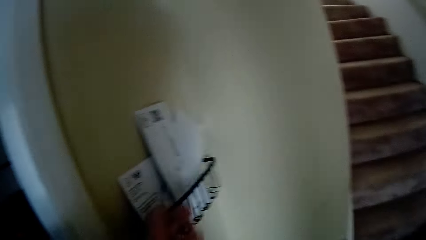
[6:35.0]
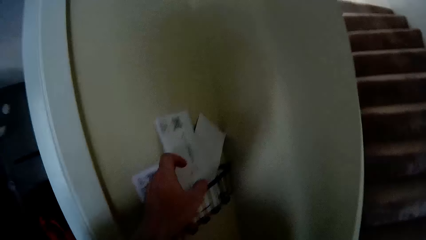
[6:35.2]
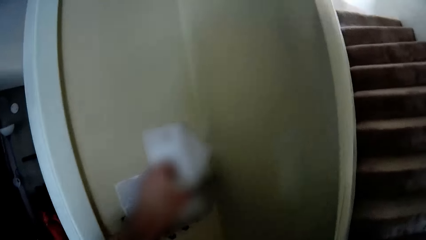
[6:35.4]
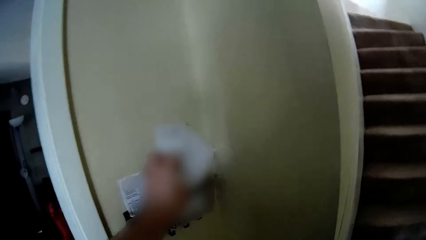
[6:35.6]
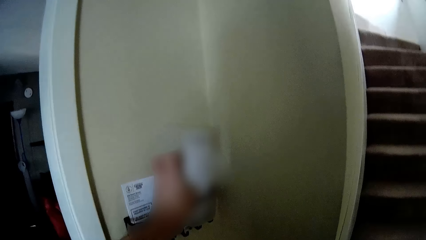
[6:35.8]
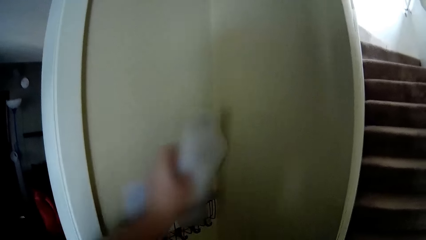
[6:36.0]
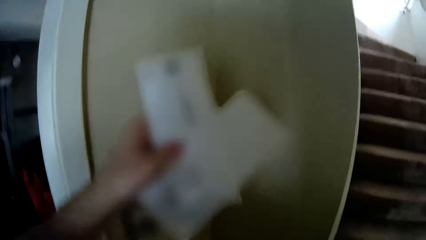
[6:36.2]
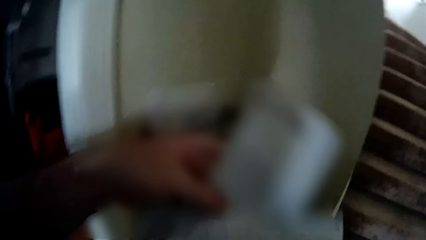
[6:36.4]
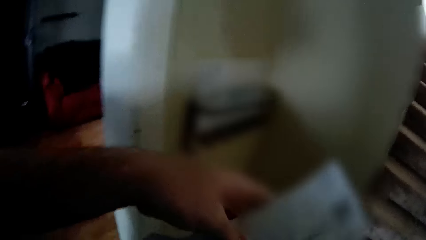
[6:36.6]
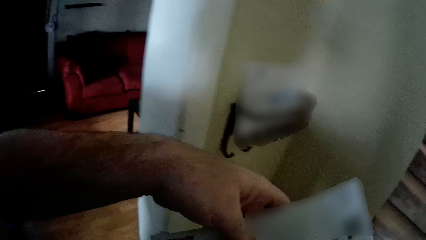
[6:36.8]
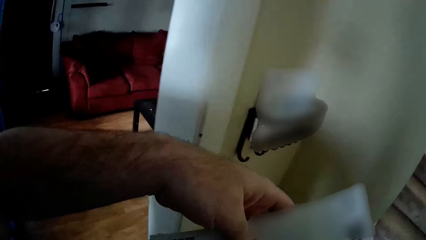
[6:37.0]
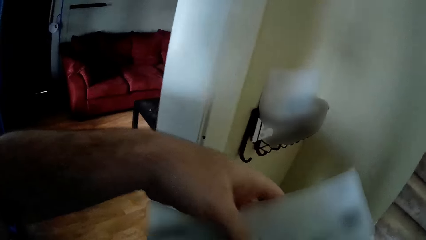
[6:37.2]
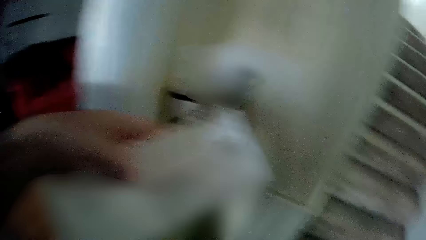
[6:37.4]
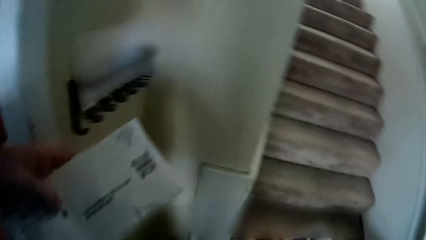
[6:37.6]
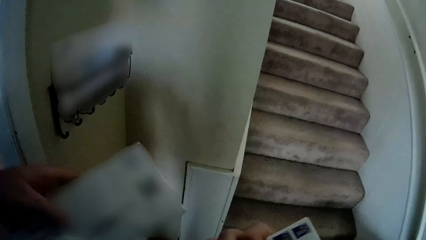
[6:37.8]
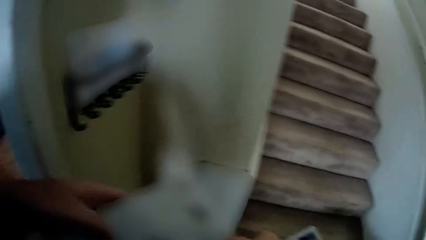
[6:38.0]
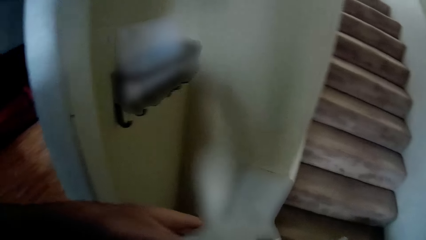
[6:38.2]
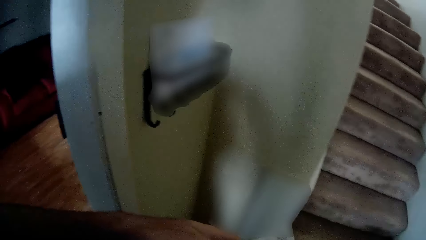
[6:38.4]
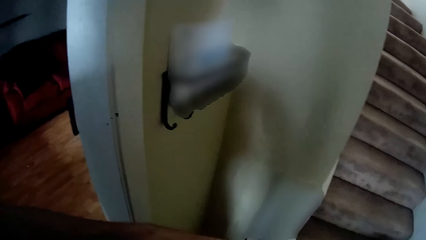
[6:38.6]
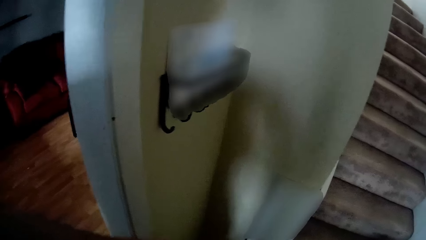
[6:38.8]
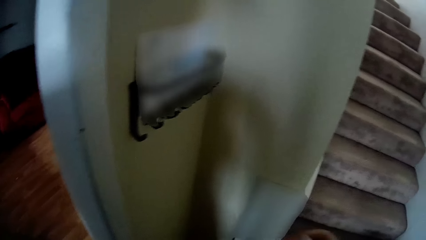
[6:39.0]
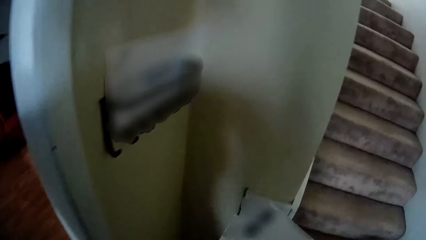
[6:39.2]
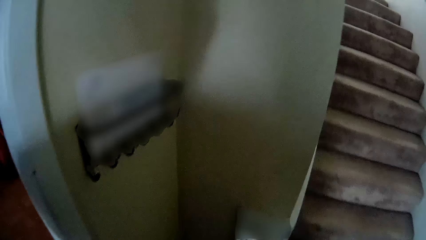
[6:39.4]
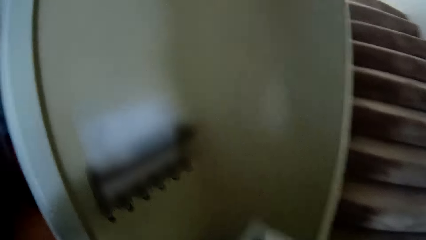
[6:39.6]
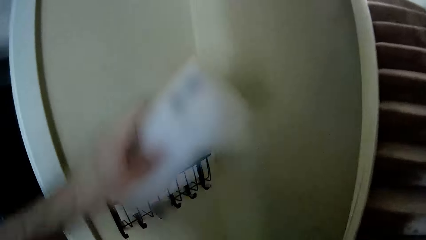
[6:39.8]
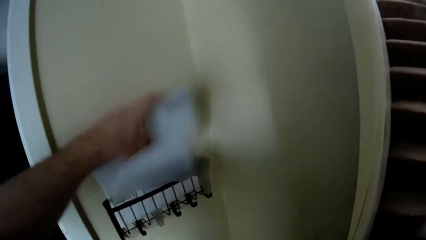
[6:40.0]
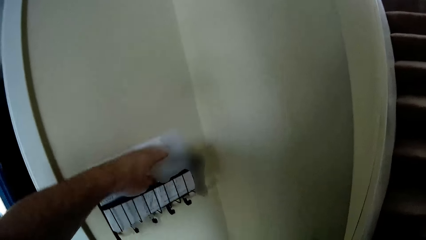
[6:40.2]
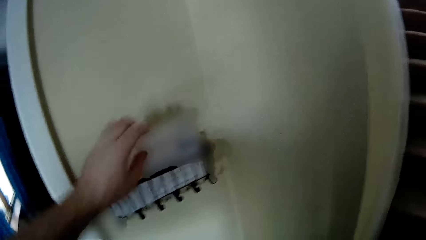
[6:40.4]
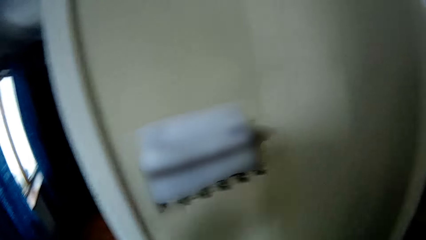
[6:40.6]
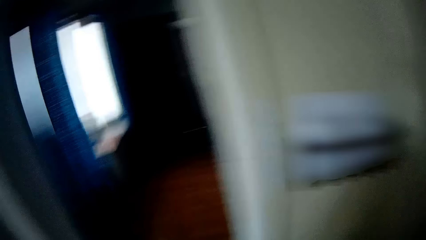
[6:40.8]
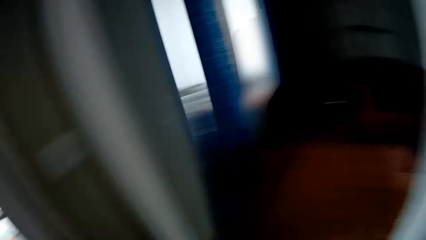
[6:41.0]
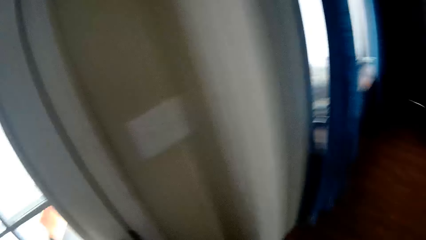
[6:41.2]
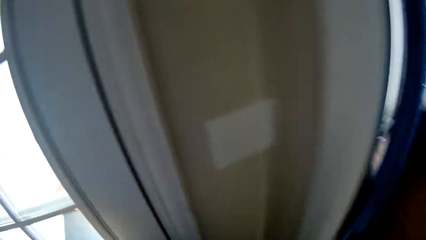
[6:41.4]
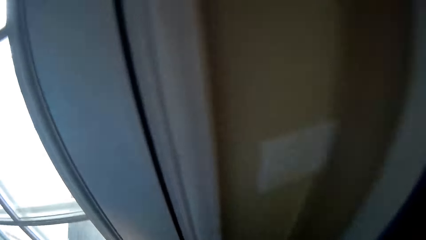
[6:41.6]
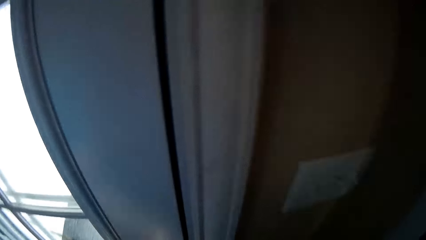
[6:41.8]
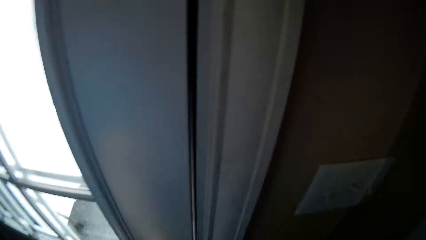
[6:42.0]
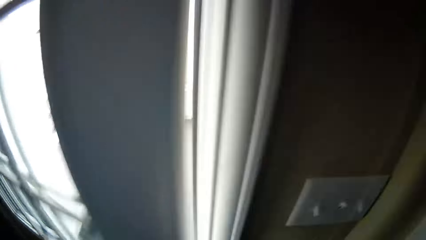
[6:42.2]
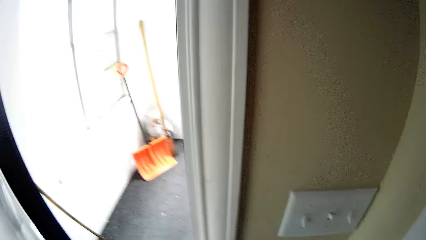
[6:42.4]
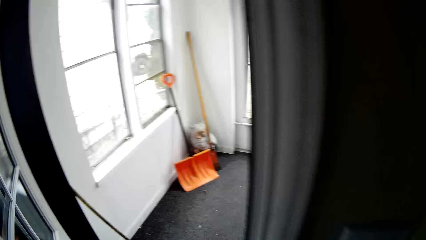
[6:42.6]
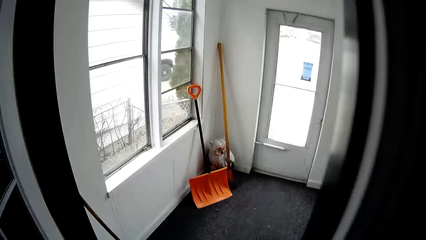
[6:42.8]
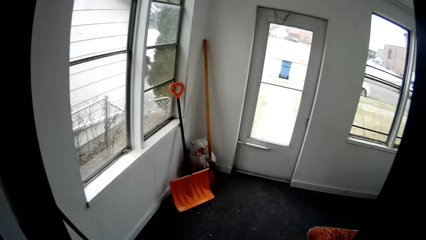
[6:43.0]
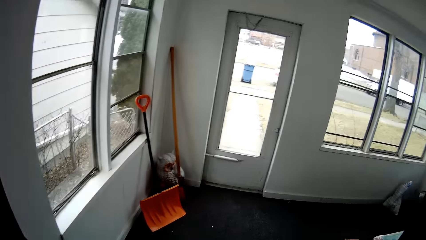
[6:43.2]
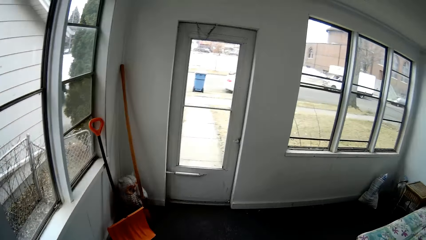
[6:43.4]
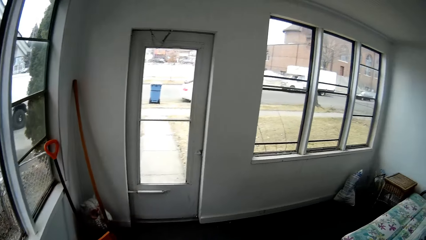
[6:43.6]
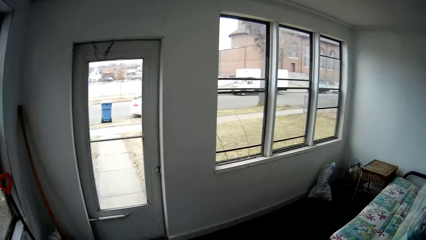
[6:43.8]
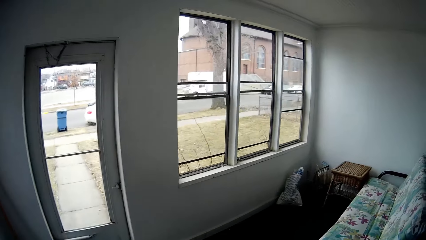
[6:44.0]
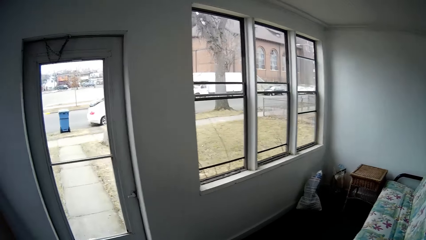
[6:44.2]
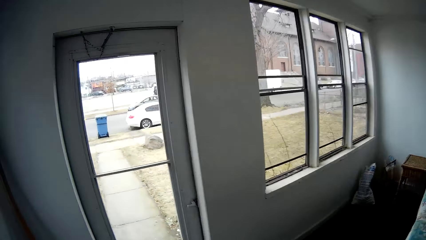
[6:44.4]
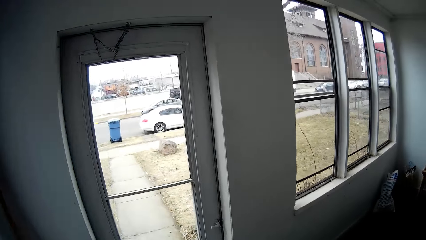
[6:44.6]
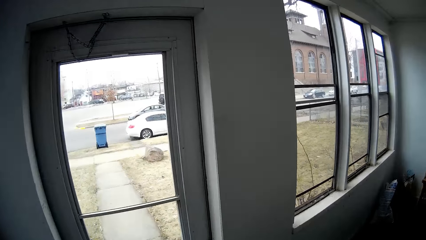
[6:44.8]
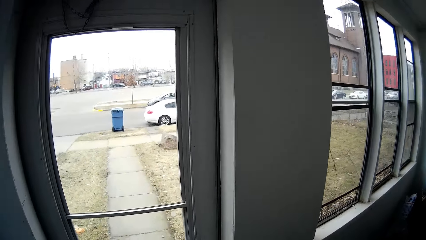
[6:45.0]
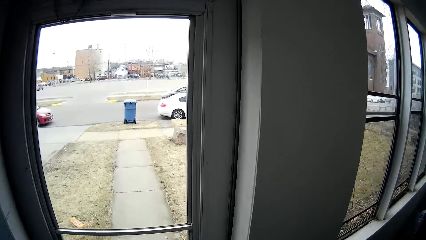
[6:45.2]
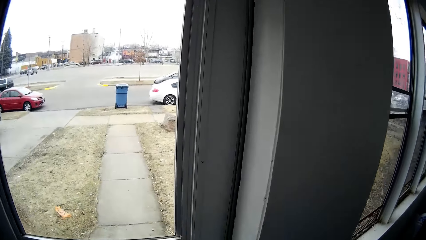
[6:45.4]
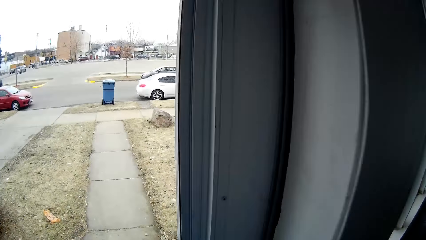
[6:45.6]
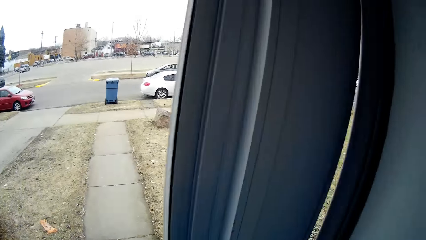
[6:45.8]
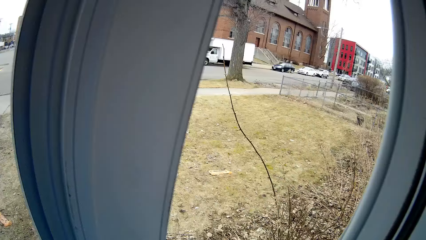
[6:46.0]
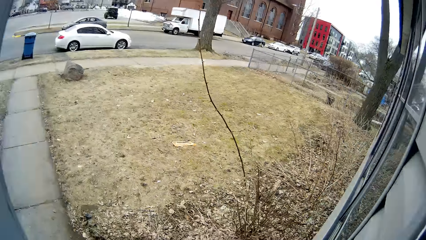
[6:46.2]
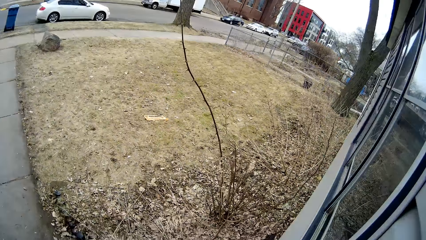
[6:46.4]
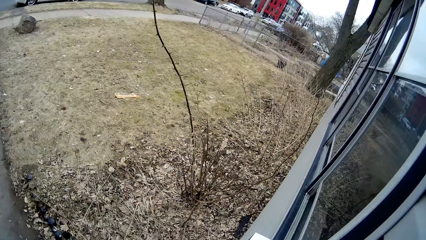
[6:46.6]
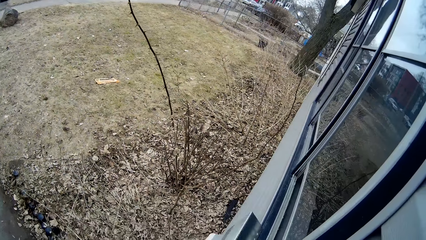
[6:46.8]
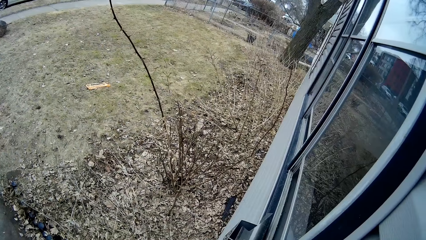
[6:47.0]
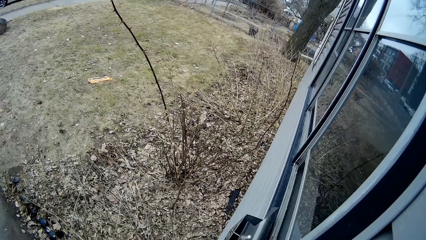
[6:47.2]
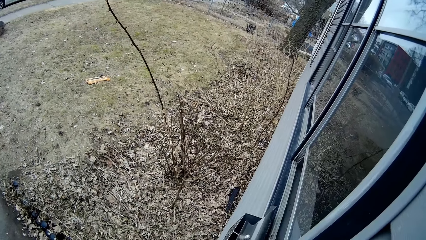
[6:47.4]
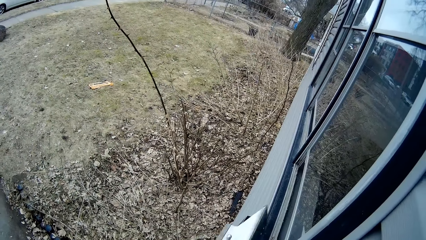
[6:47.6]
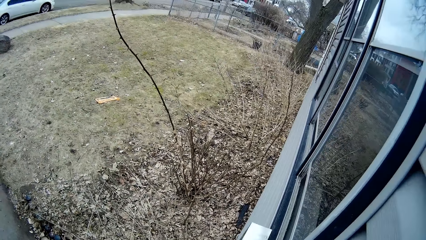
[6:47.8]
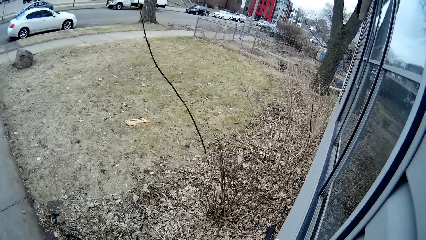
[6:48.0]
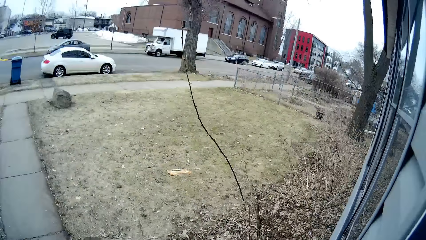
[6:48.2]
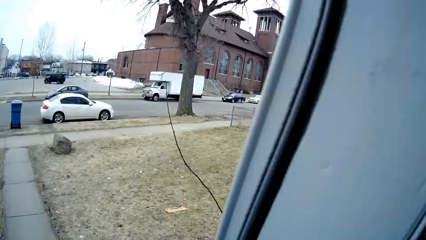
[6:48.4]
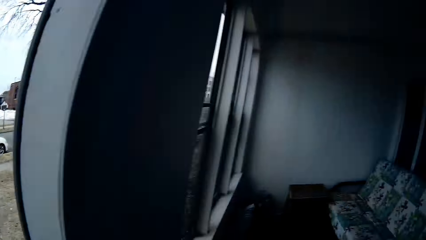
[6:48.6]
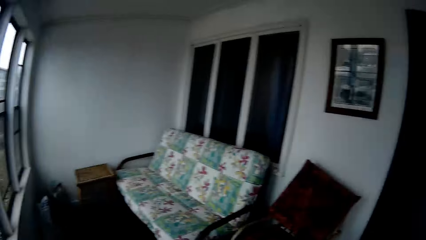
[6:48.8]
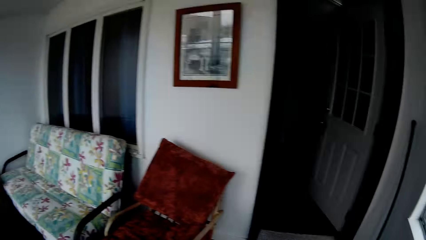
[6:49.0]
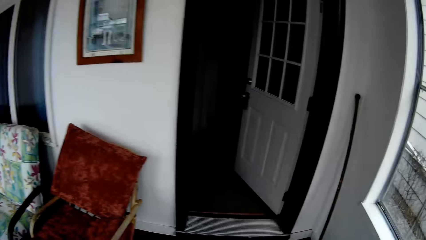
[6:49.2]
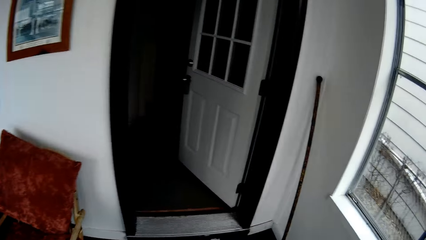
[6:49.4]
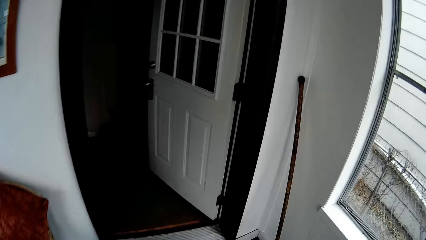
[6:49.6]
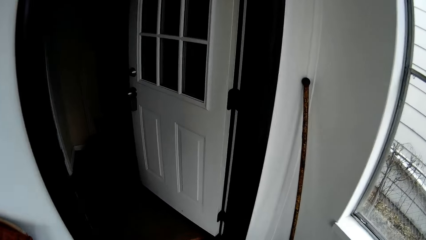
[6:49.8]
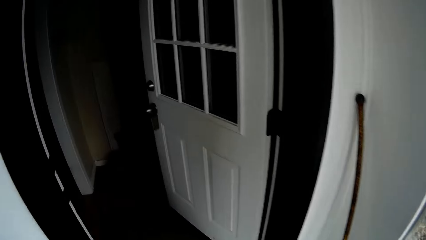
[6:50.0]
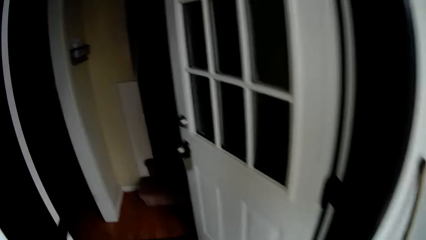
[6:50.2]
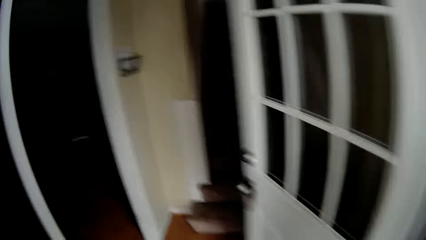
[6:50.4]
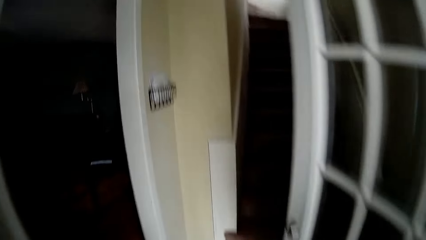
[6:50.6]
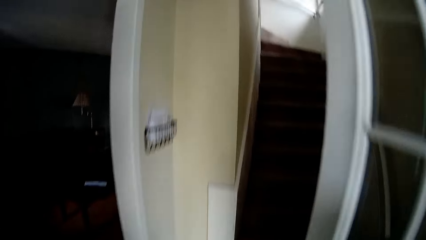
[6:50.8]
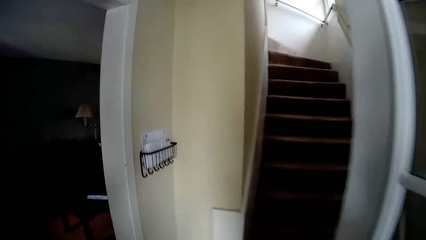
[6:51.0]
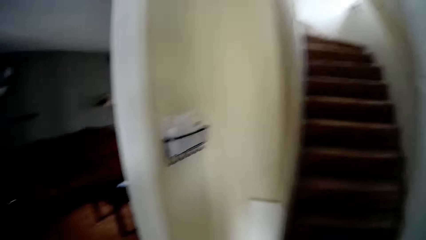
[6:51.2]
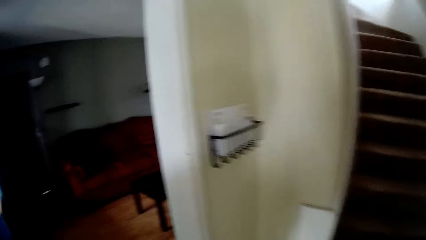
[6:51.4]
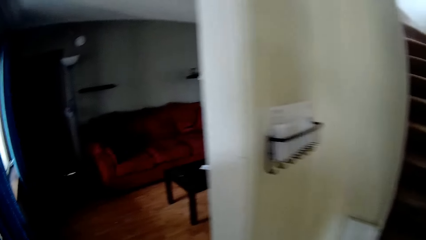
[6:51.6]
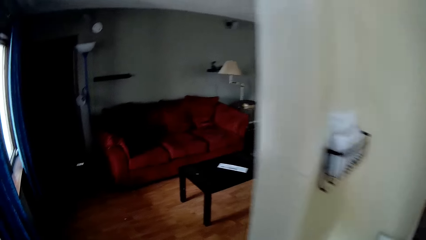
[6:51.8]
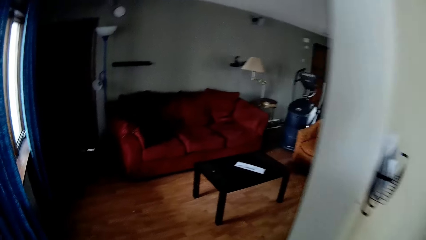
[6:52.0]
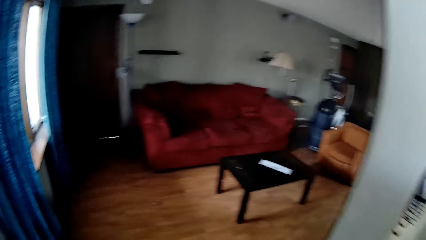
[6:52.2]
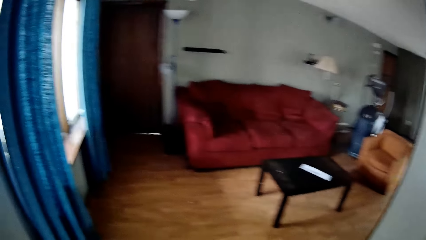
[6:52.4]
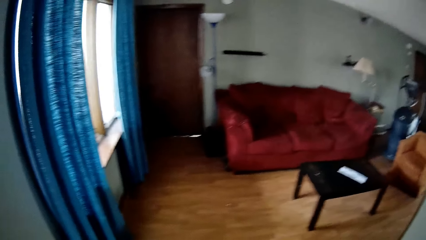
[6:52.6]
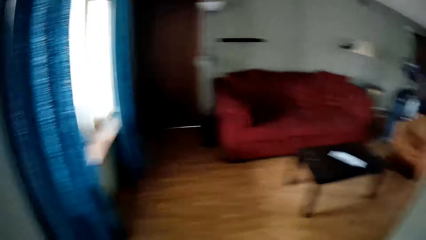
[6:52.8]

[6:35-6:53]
The camera wearer picks up mail. They look at the mail. They return the mail on the mail rack. They open a door. They walk in a room. They open the door. They pick up the mail. They walk around the house.
